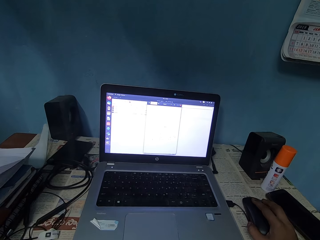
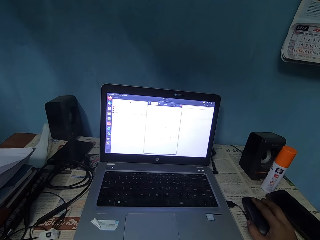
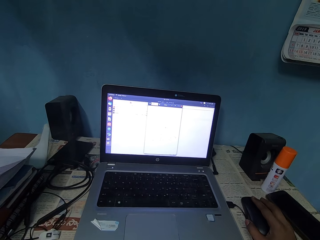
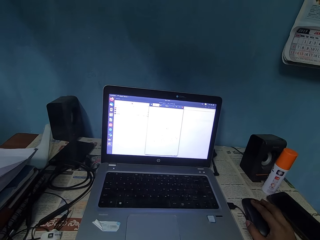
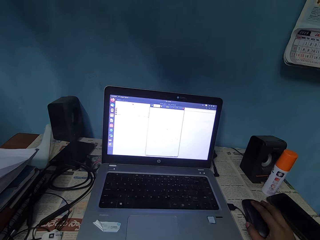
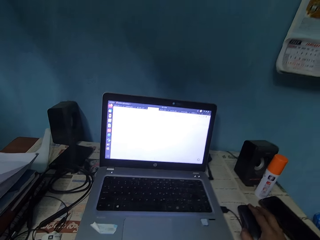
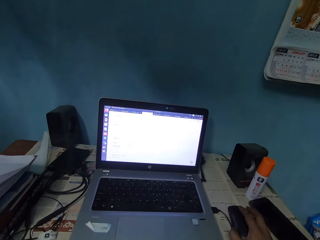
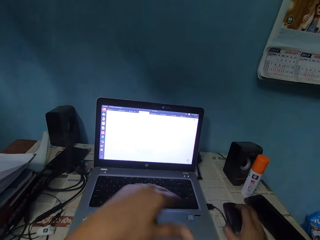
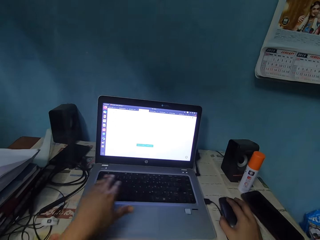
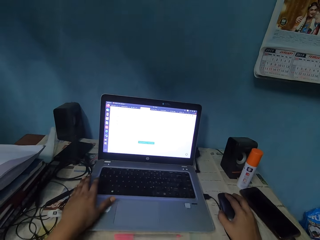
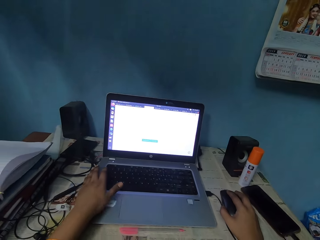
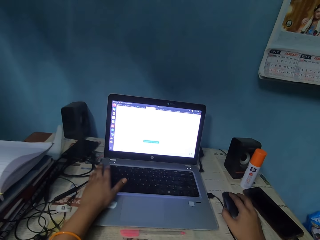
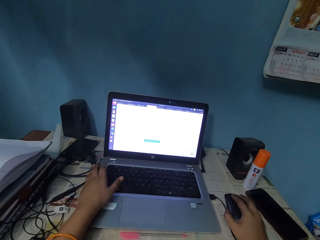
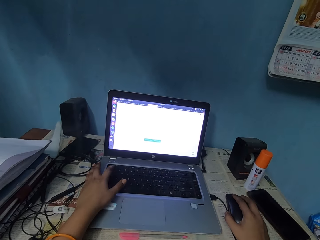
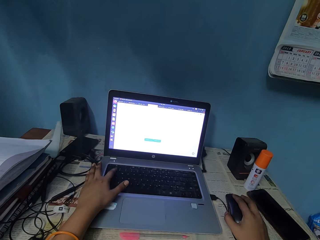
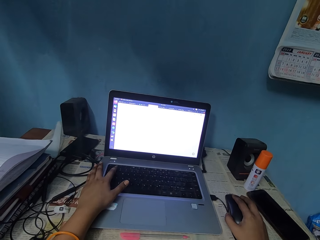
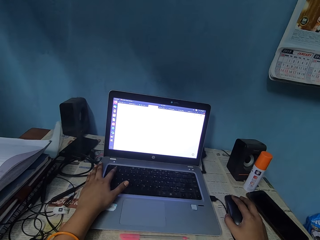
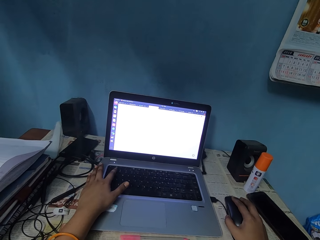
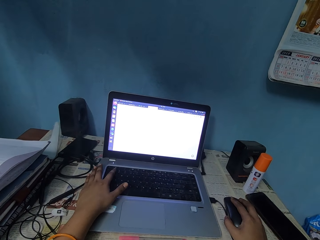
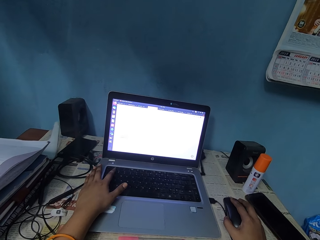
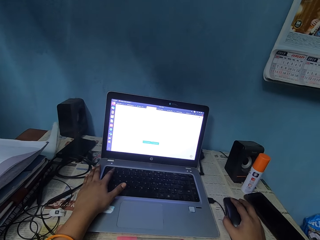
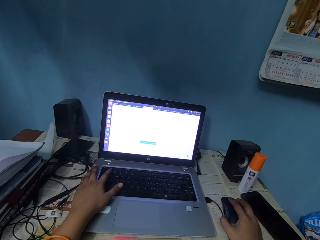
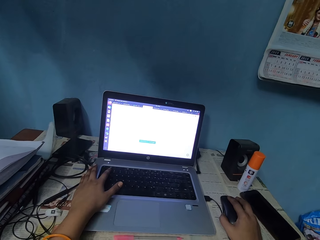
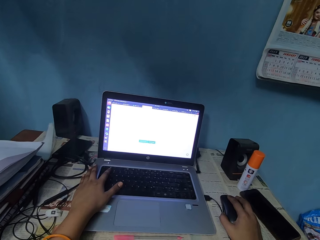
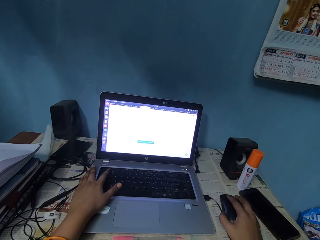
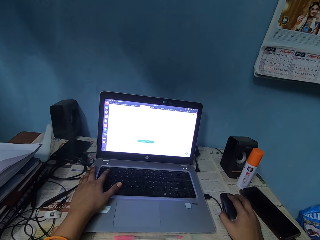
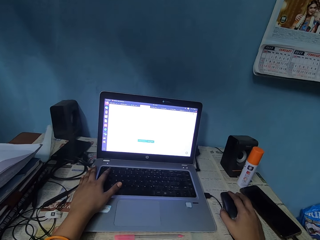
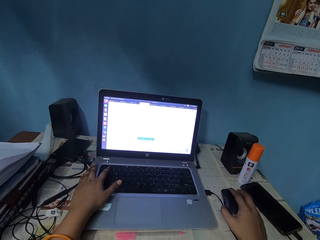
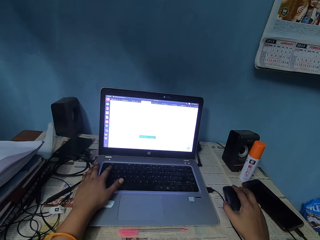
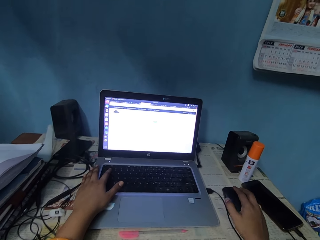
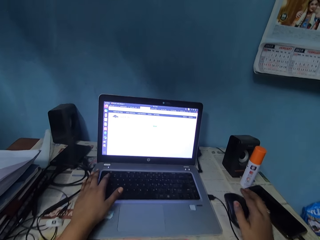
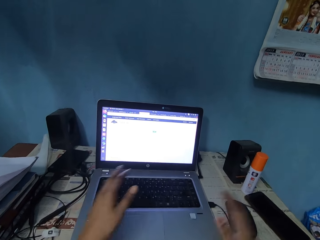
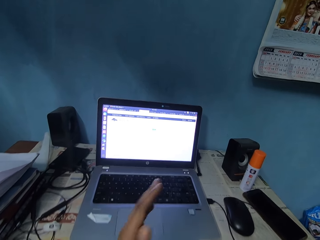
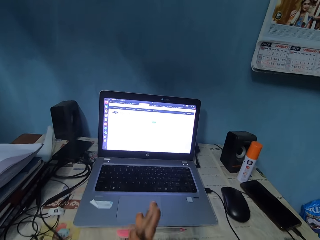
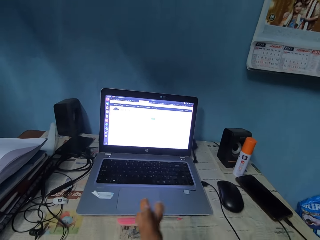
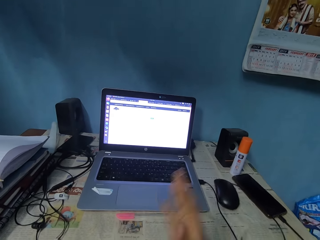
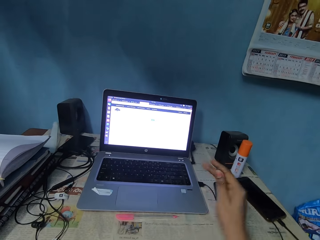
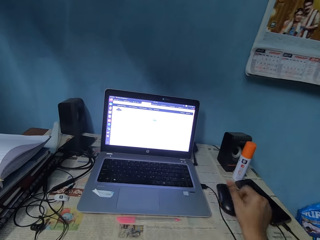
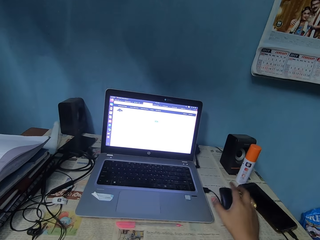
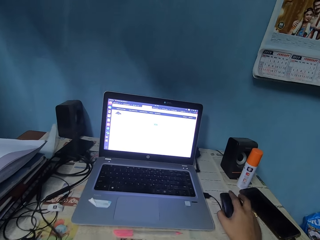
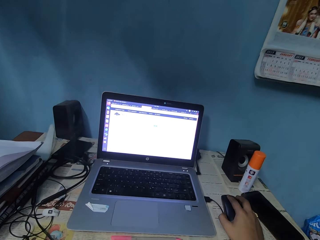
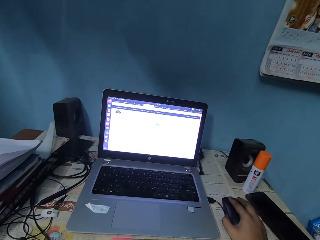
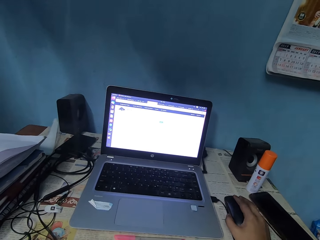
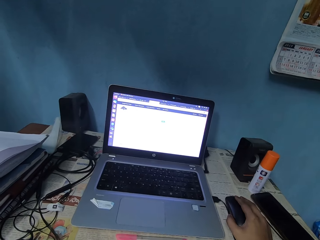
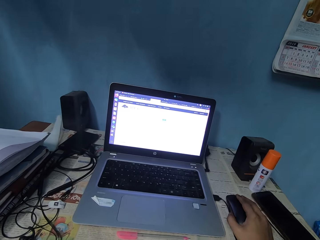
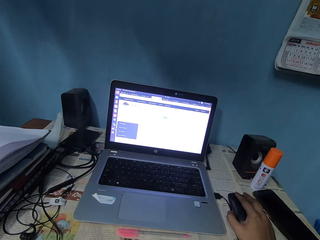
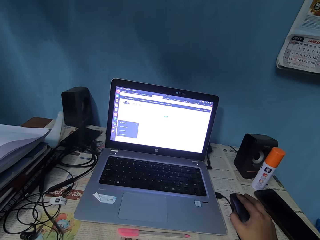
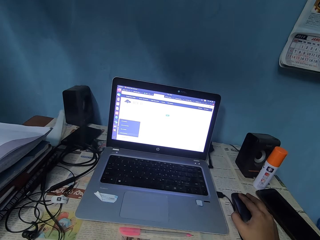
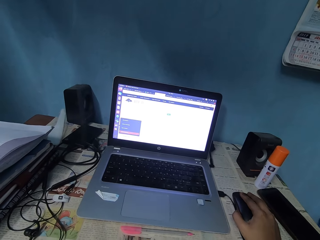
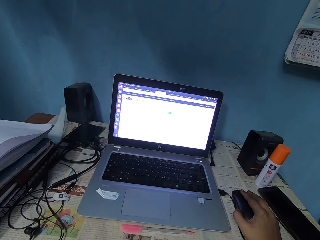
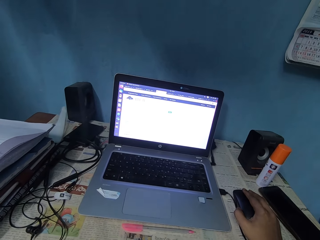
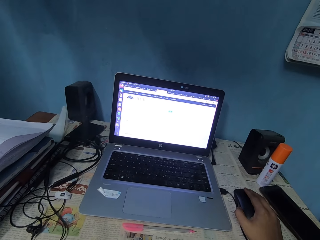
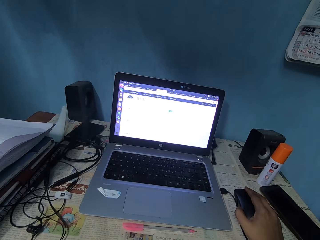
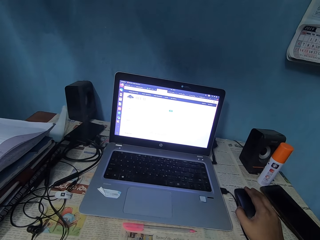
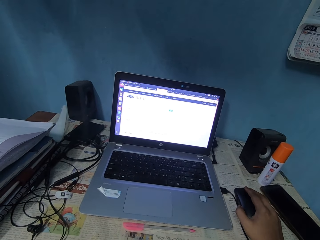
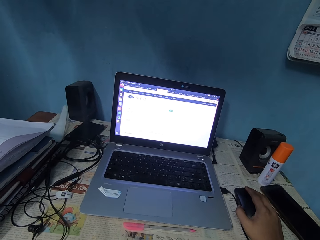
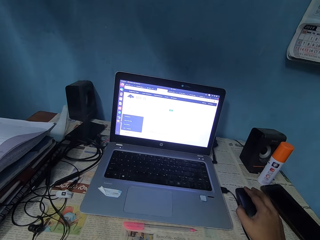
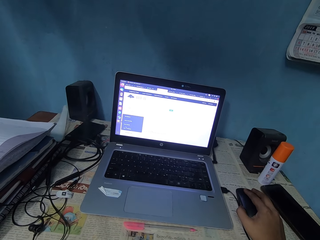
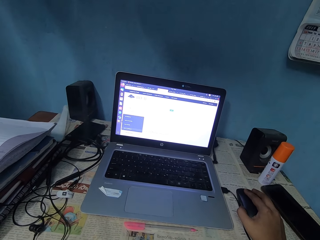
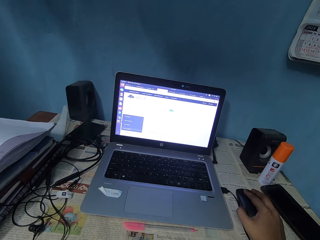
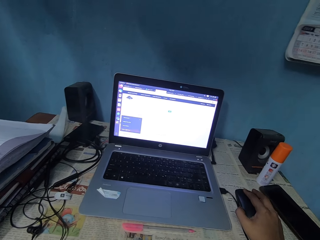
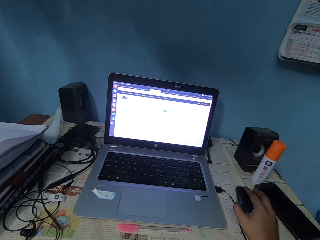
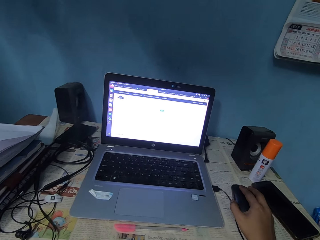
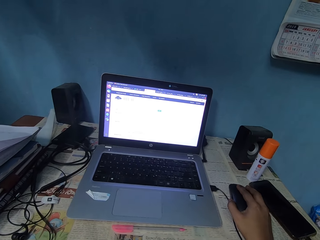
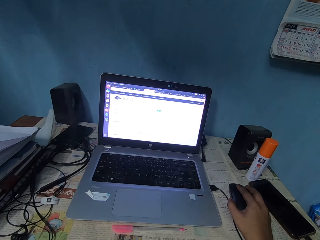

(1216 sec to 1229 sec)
The camera wearer touches the laptop. He holds the laptop keys with the fingers. He operates the laptop. He moves the hands. He rubs his hands together. He scrolls the mouse with the hands. He operates the laptop.

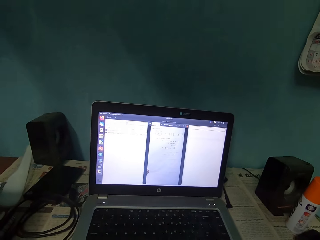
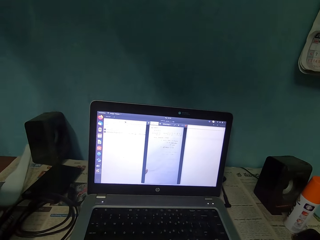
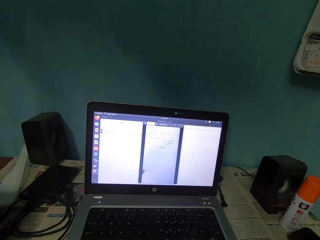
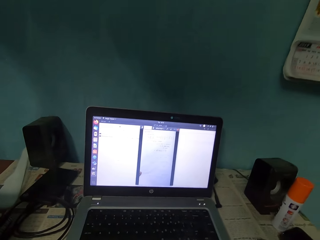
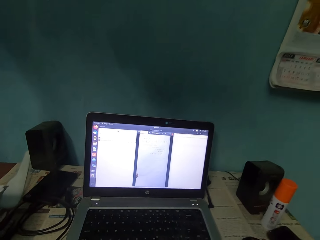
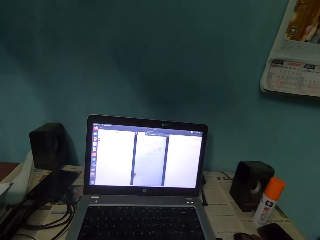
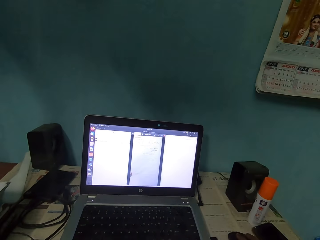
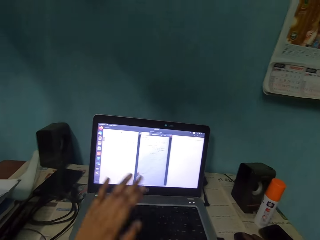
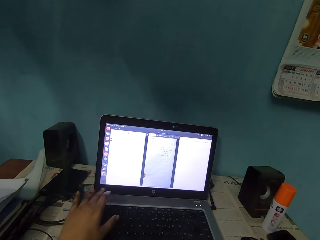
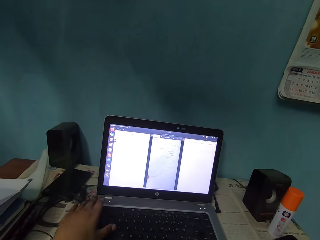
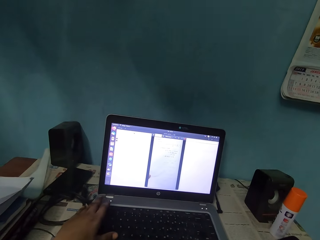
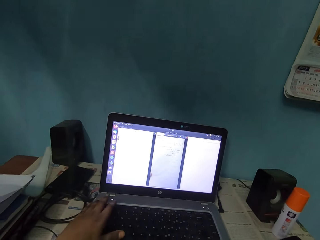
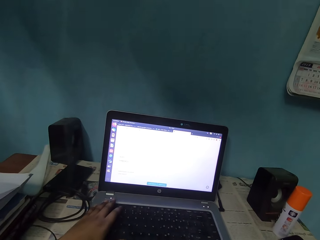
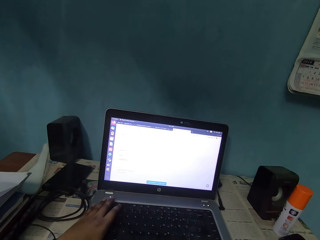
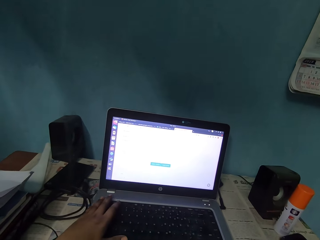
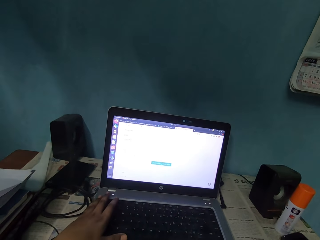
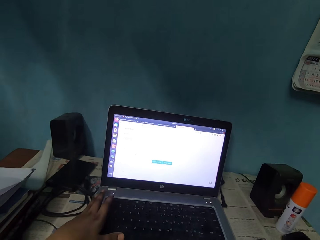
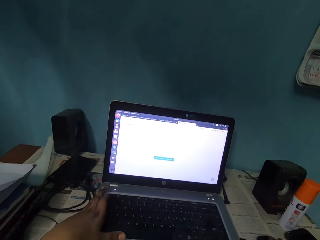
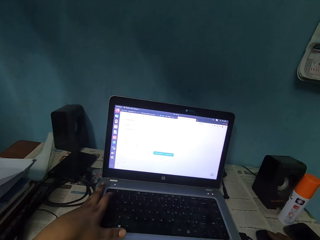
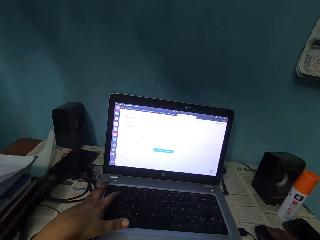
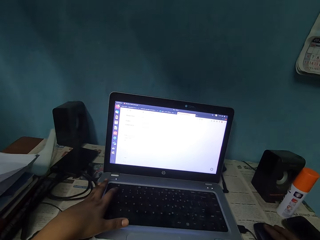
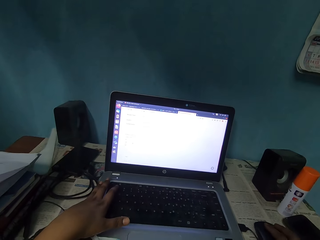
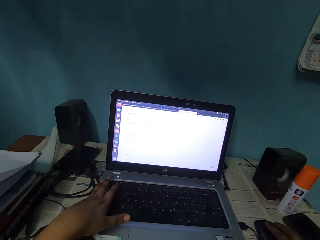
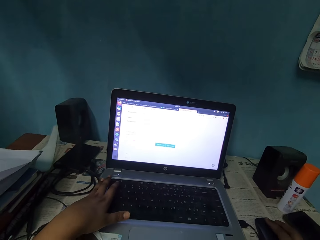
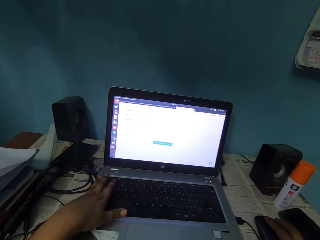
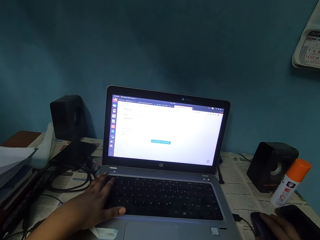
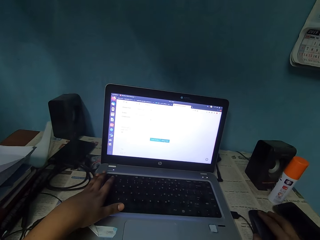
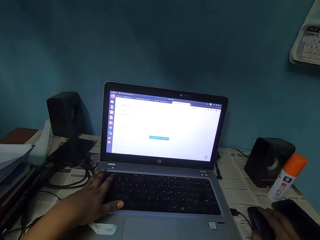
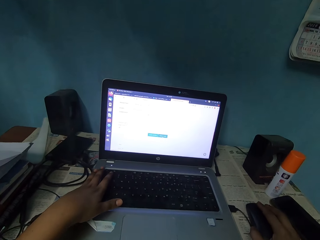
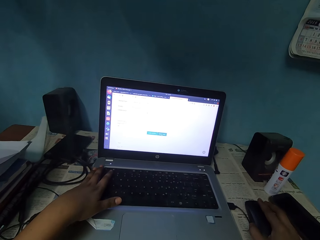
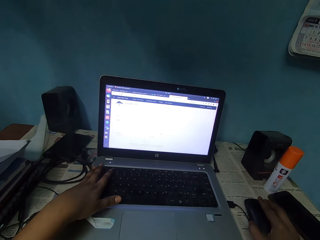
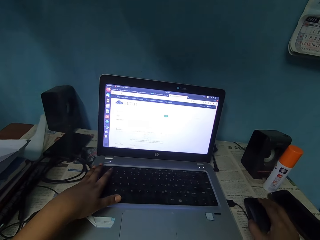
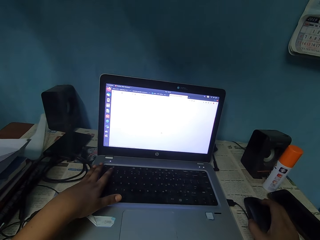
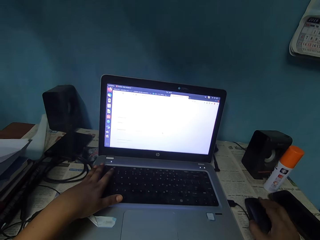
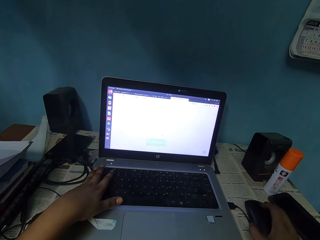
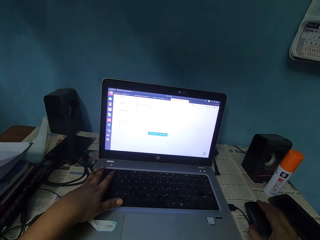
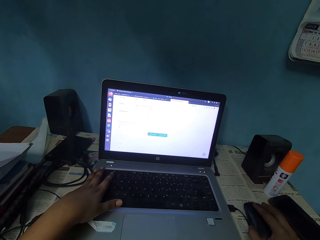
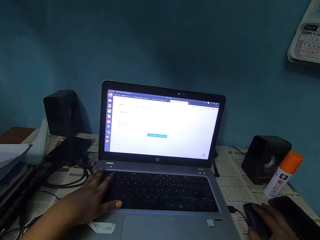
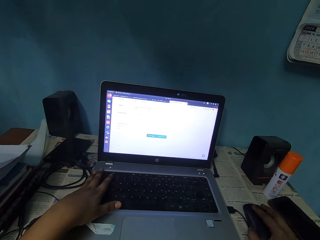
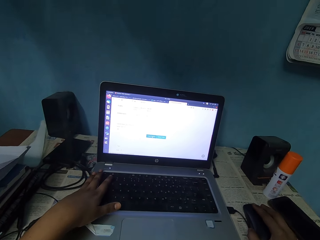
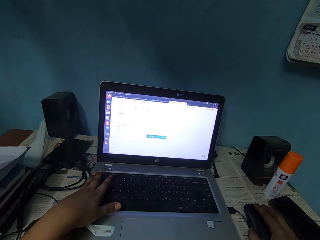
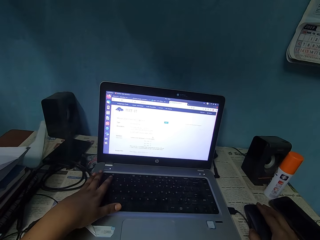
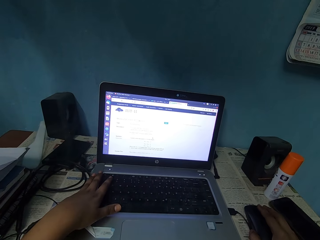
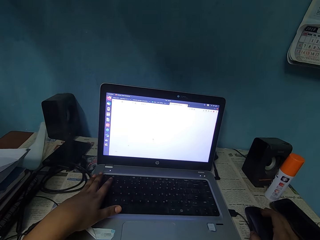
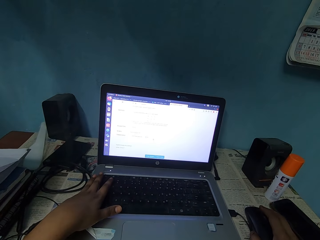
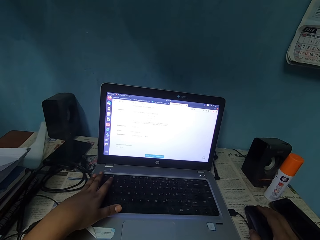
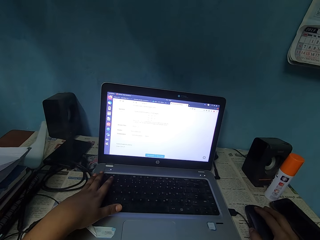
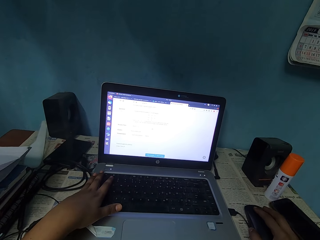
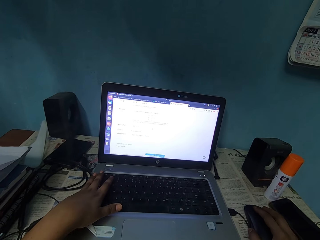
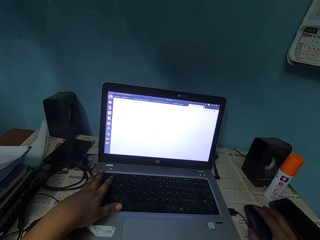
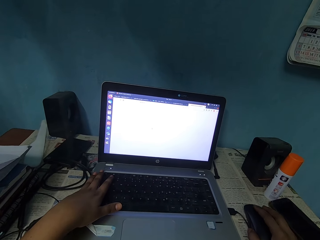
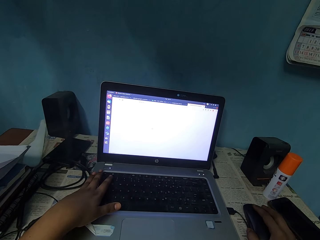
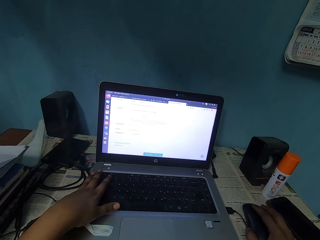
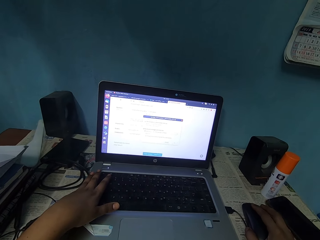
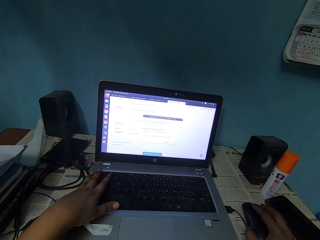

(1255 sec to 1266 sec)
The camera wearer moves the hand. They hold the laptop keys with the fingers. They operate the laptop. They scroll the mouse with the hands.
